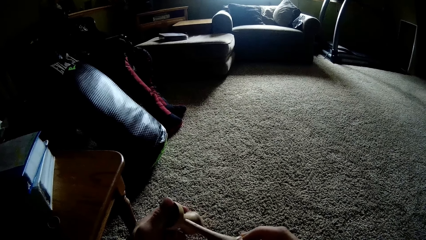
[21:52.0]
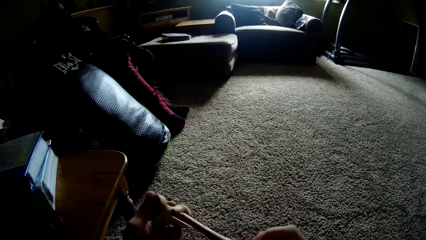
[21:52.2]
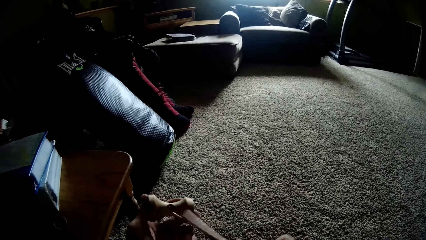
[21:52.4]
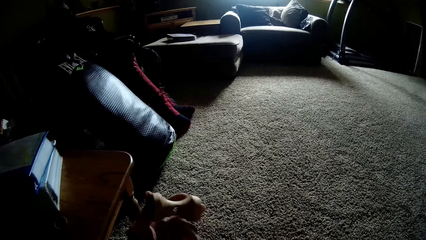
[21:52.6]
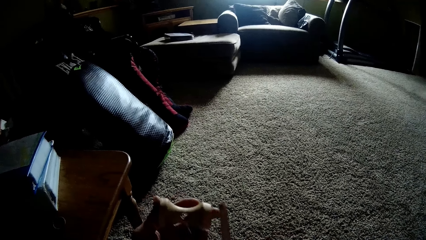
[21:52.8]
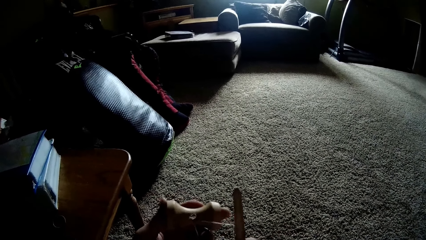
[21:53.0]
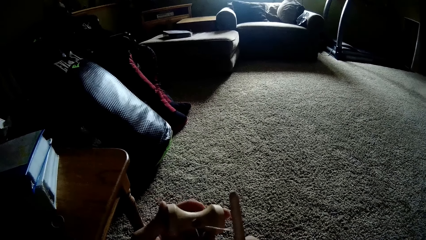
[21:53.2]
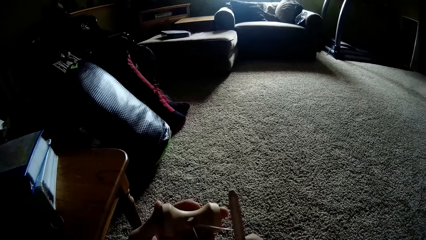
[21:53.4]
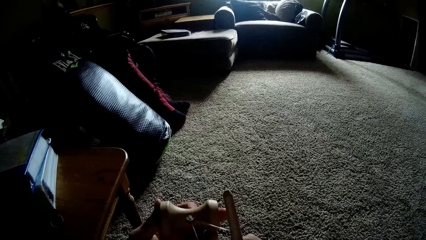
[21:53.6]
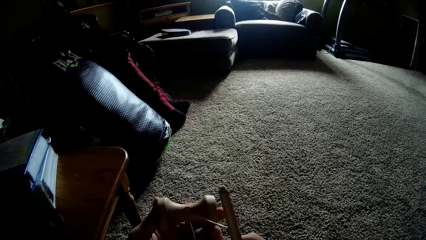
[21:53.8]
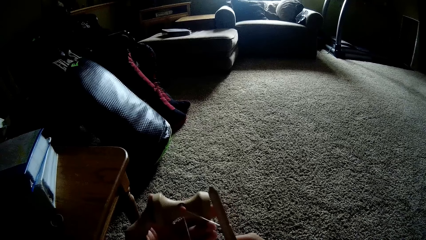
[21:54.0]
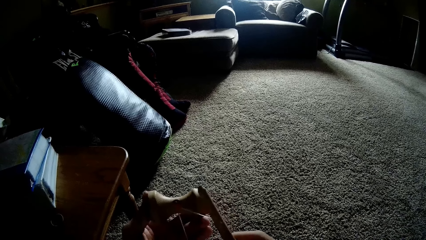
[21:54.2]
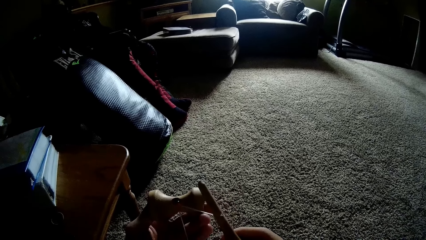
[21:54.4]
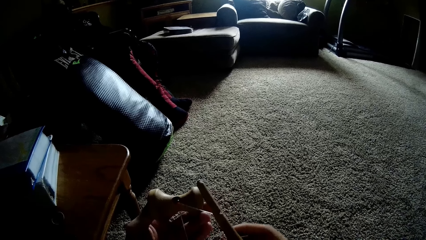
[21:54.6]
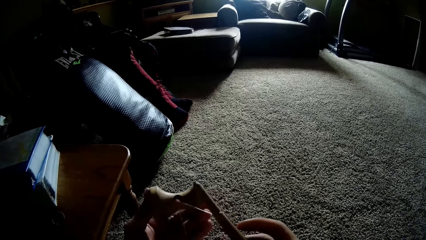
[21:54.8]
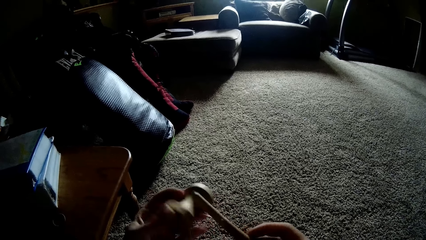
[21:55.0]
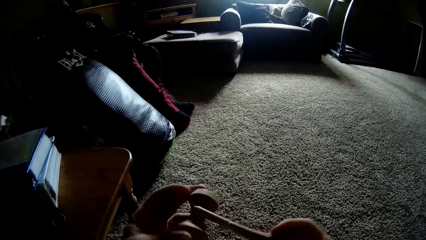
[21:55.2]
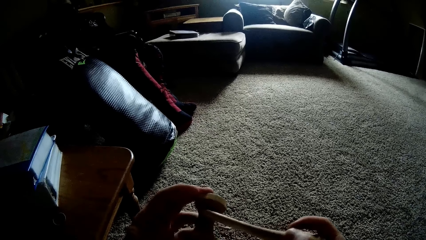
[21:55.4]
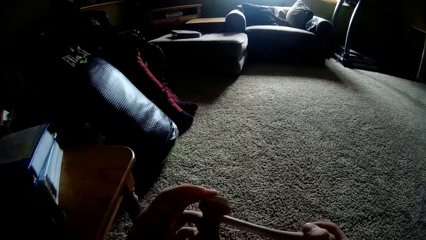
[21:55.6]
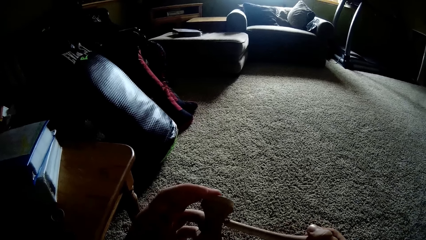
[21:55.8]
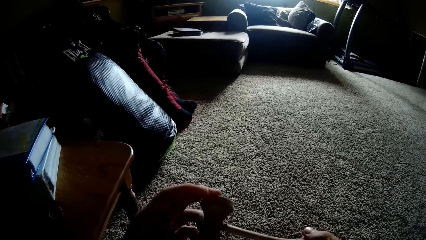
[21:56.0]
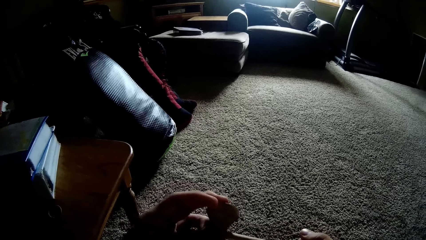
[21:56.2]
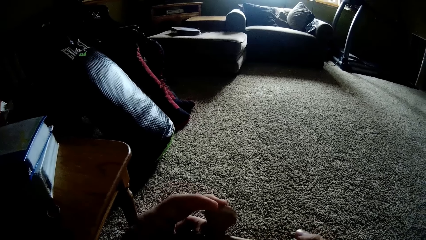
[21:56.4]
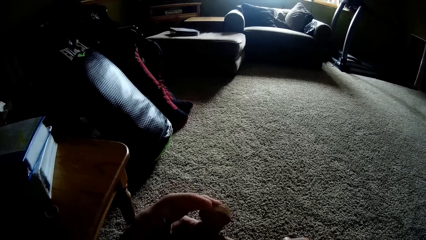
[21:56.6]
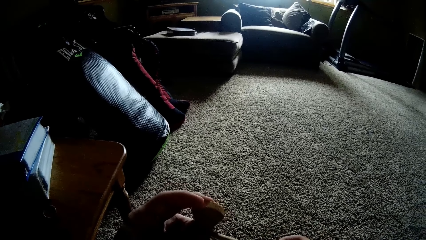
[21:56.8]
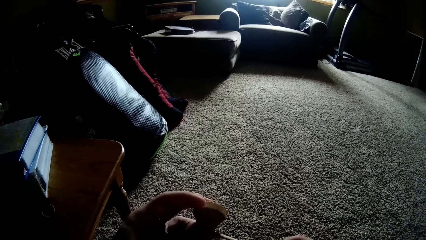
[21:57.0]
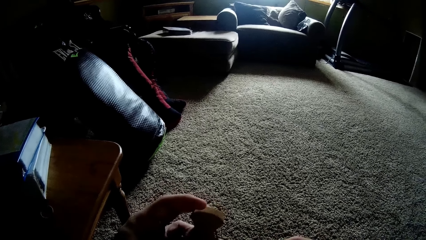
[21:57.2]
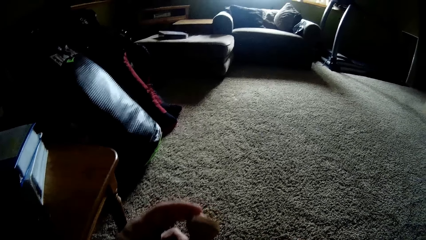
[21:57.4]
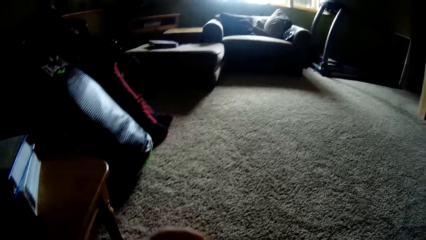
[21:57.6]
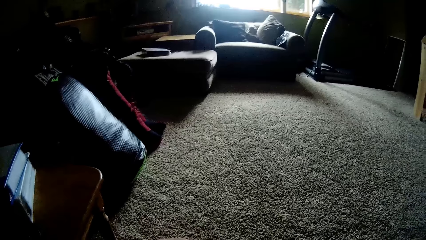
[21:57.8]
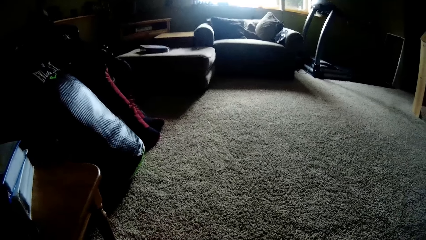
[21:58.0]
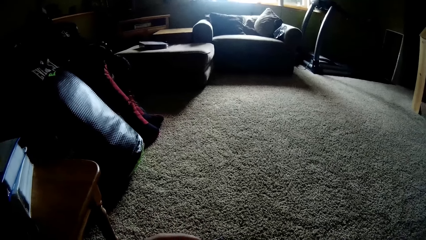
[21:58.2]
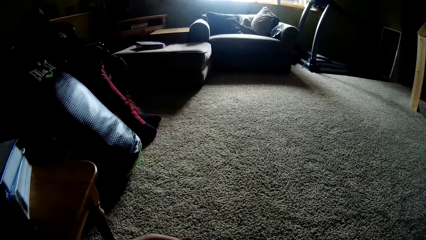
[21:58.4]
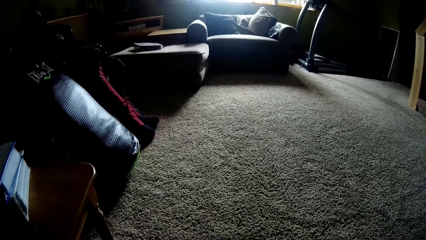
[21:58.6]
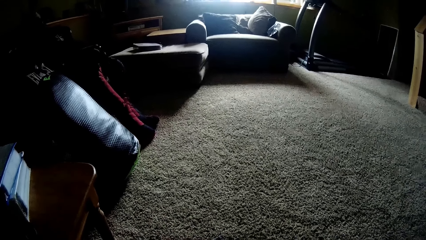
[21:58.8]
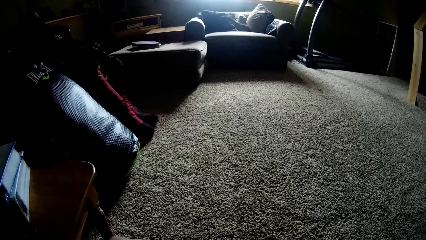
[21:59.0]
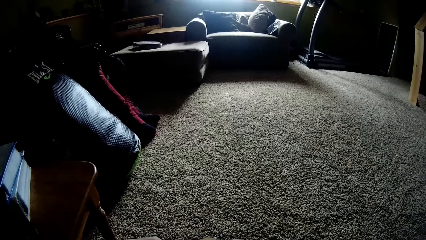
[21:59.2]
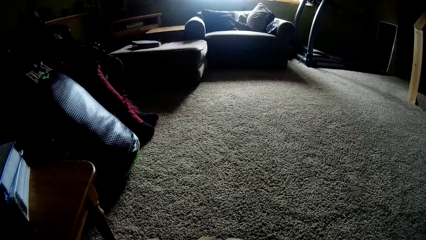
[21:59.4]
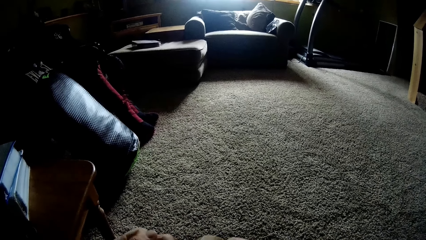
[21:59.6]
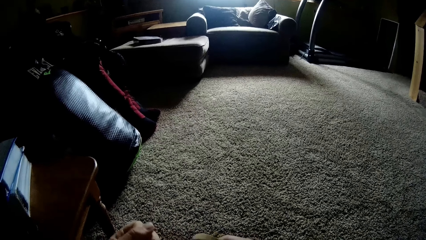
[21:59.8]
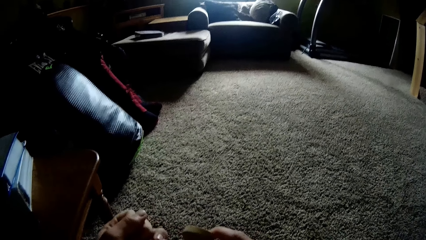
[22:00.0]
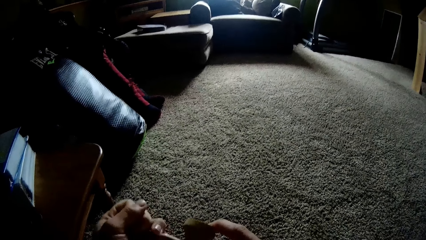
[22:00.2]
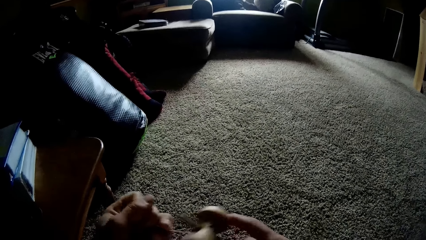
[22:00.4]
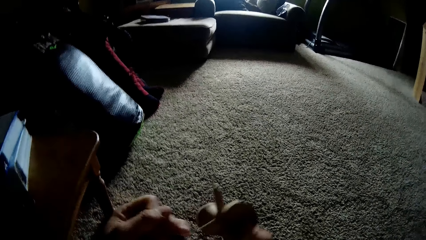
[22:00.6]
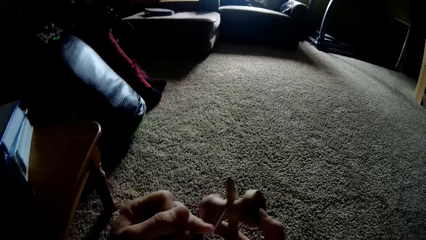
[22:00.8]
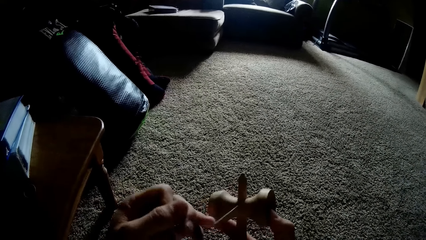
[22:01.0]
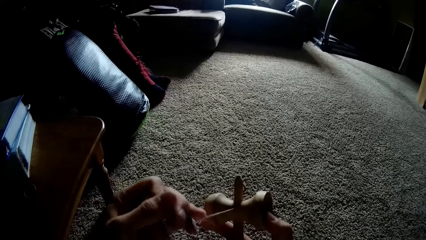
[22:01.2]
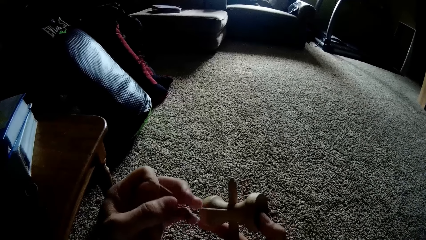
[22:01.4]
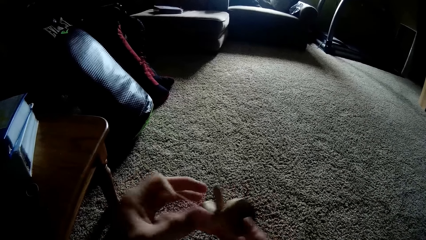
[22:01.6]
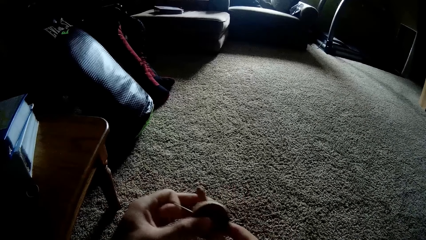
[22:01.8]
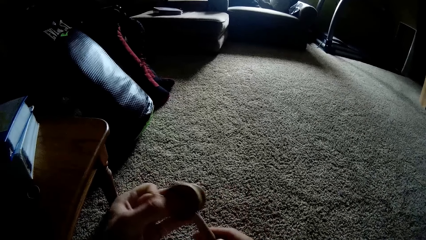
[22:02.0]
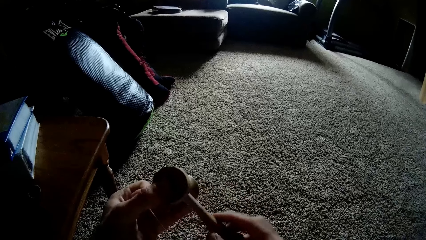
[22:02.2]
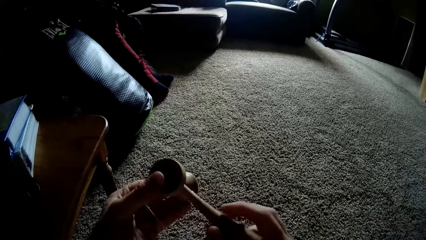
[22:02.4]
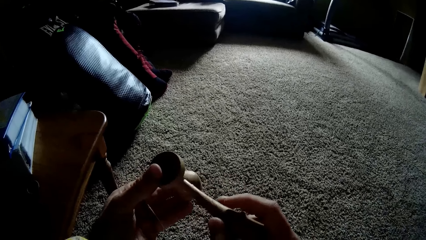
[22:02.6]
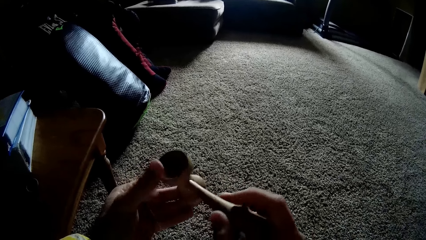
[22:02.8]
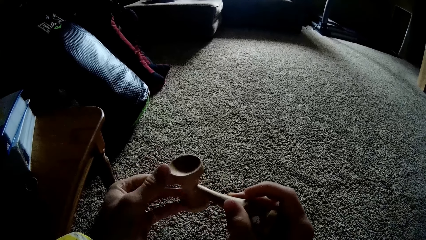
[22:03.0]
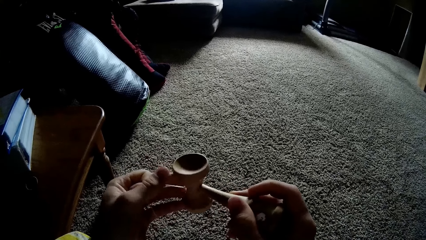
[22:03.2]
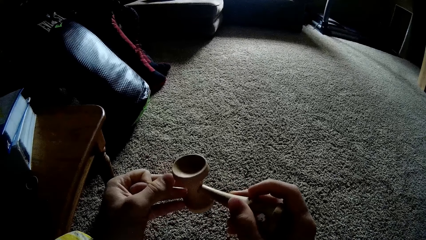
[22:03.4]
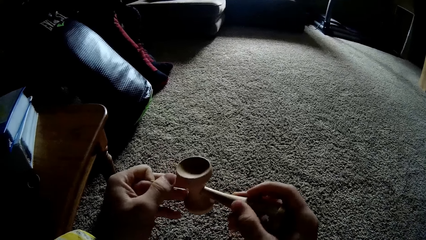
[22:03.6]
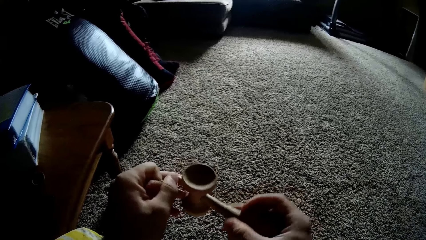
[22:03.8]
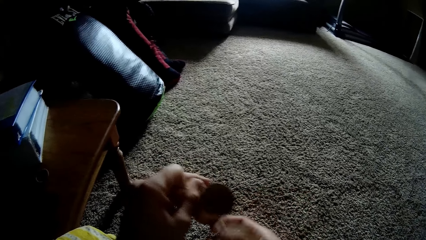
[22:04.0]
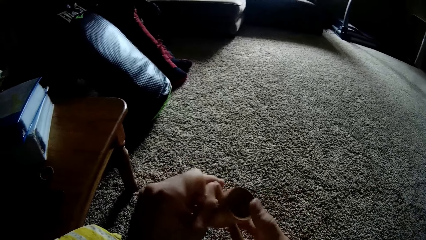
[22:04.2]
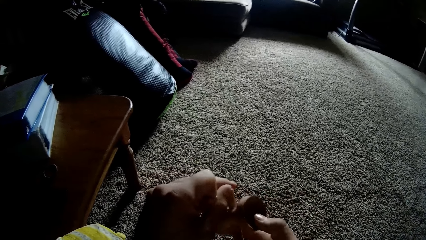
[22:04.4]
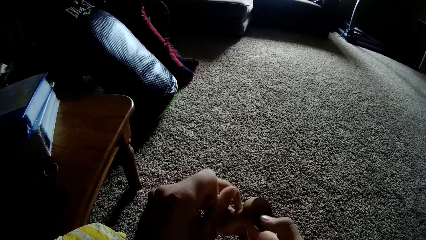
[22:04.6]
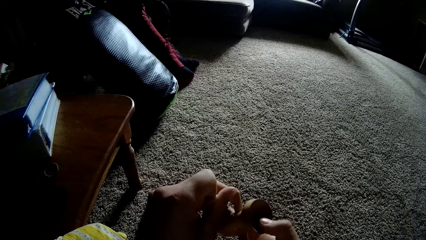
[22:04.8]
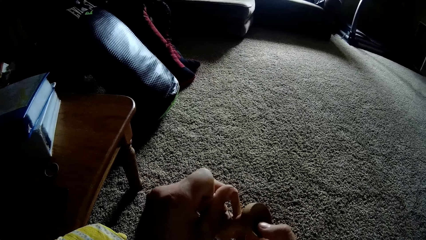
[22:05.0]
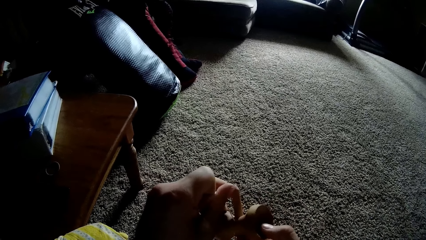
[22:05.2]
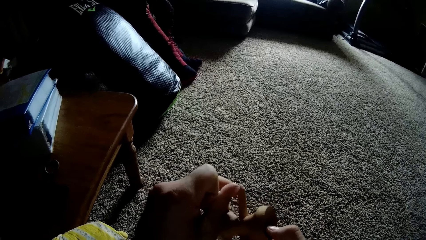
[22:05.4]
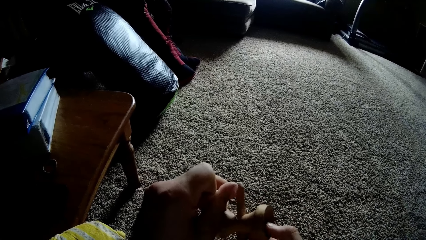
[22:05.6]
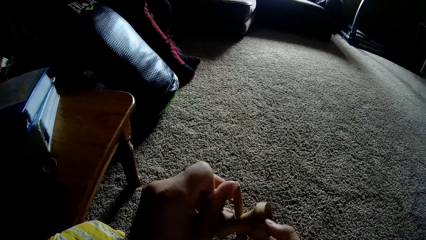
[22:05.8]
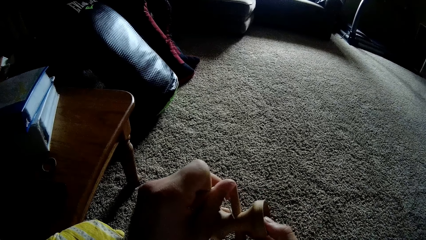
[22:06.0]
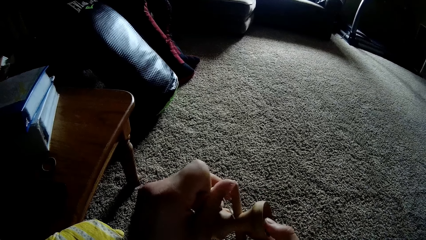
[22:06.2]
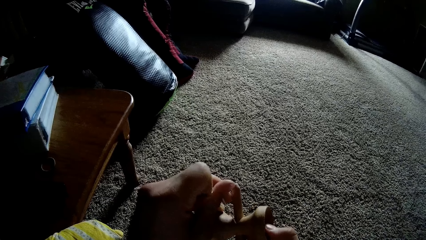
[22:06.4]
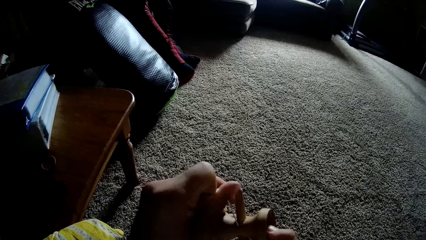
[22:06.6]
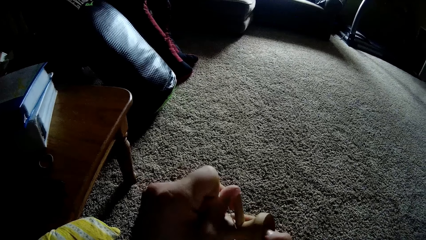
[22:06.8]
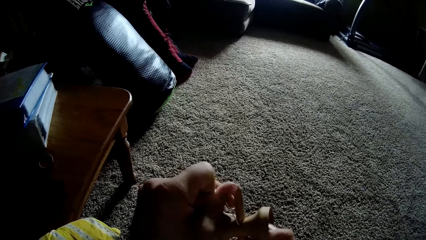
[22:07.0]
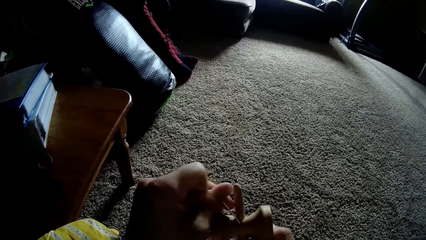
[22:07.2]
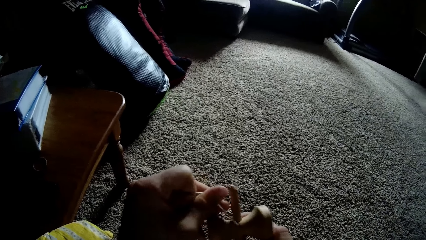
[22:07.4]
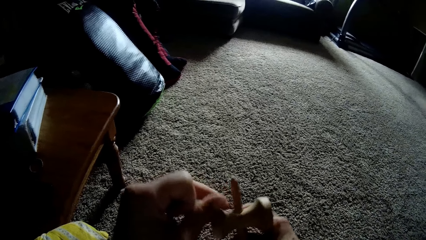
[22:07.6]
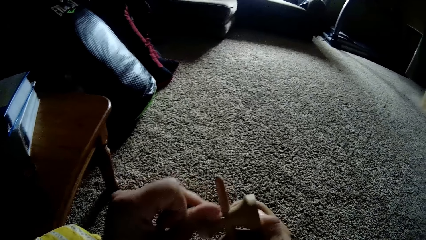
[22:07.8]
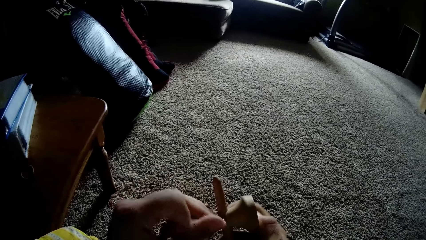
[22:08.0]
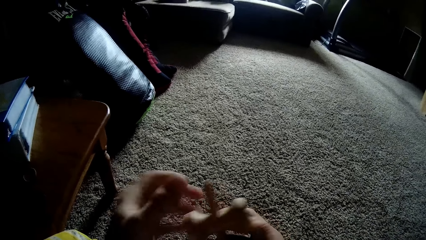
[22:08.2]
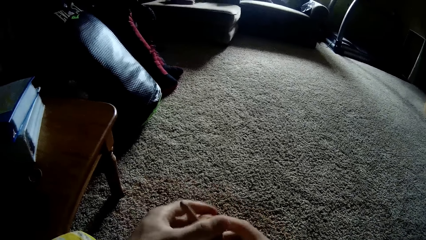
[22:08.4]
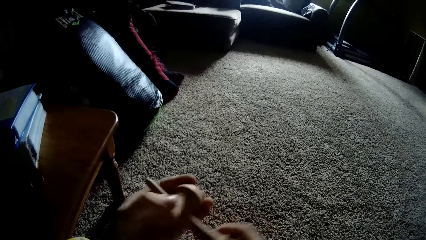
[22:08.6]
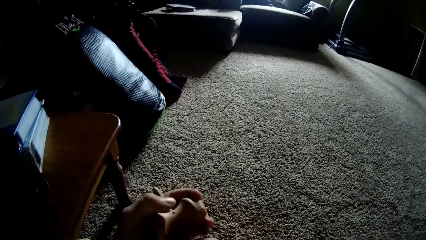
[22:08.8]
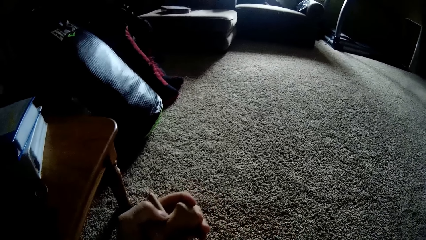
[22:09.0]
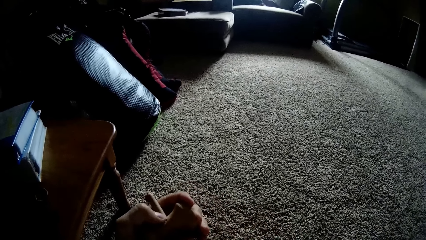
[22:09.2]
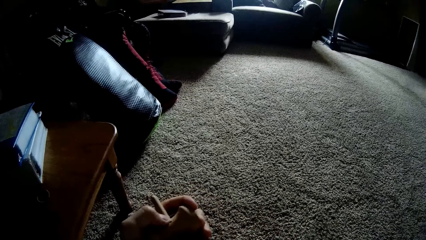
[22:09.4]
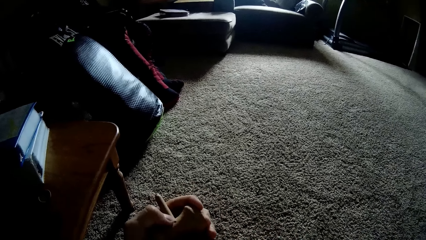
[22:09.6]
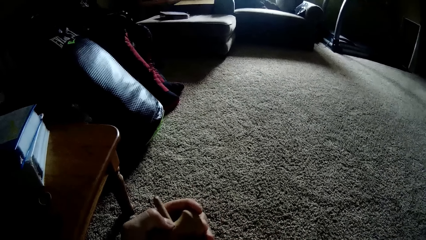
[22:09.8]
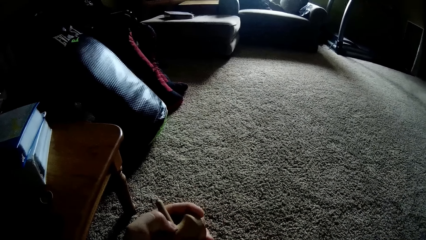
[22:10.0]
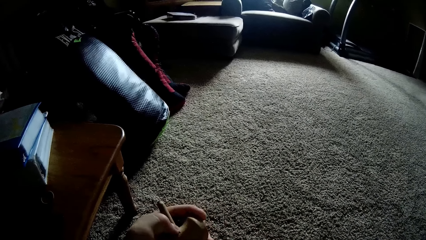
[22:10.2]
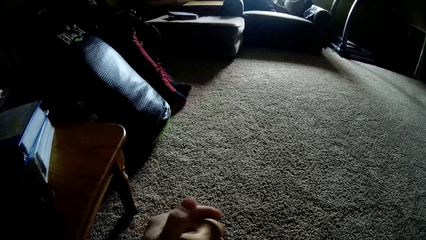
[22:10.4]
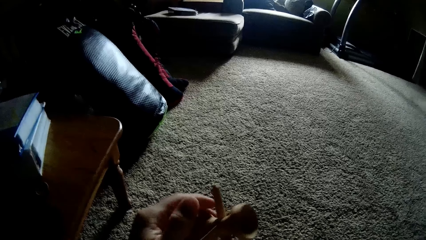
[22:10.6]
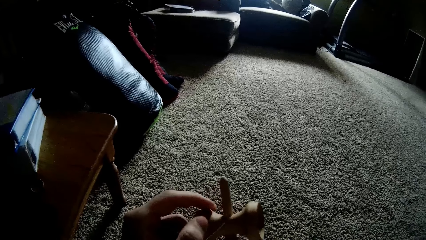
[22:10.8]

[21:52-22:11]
The camera wearer separates the parts of the kendama toy. He stares at the kendama toy. He fixes the wooden handle to the wooden tool. He stares at the carpet. He inspects the wooden tool. He fixes the kendama toy with his hands.
